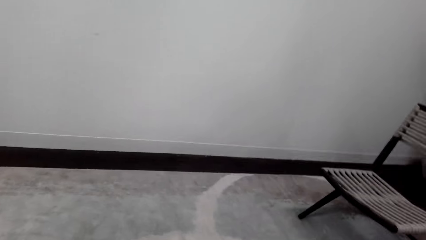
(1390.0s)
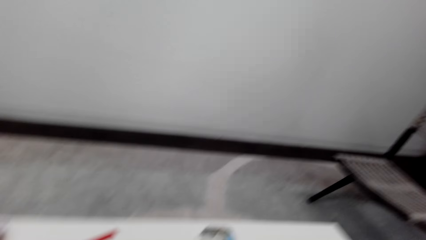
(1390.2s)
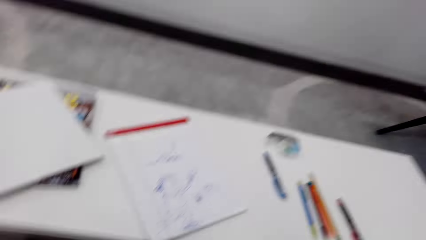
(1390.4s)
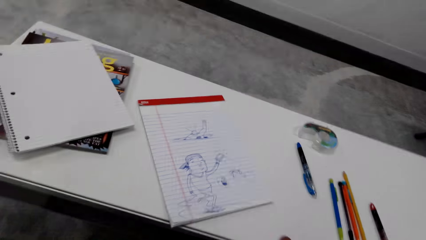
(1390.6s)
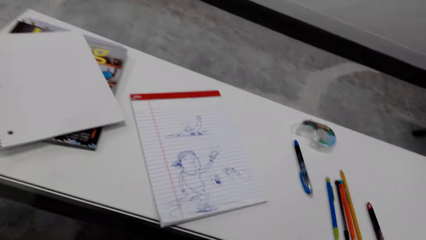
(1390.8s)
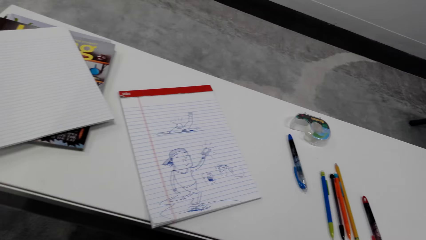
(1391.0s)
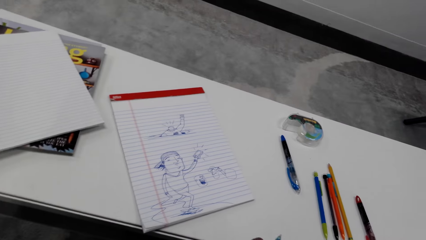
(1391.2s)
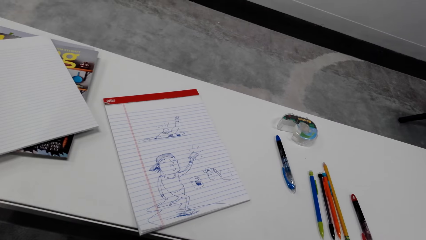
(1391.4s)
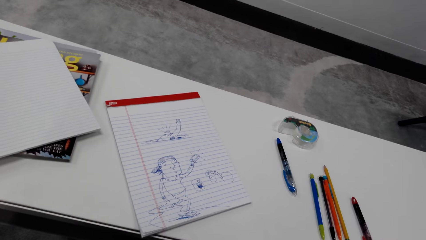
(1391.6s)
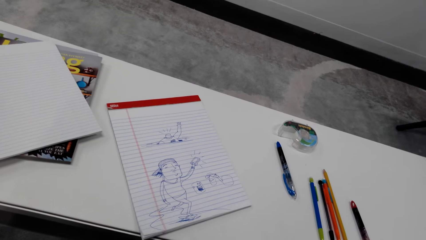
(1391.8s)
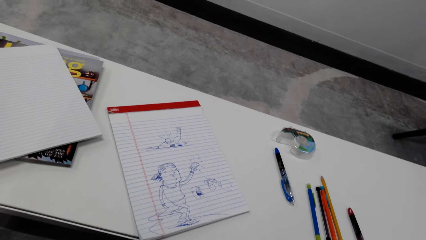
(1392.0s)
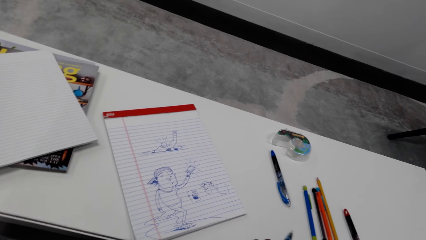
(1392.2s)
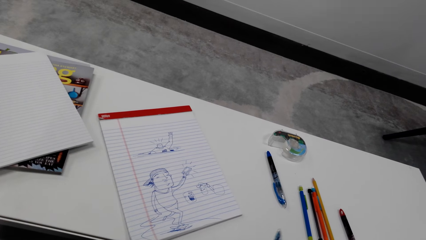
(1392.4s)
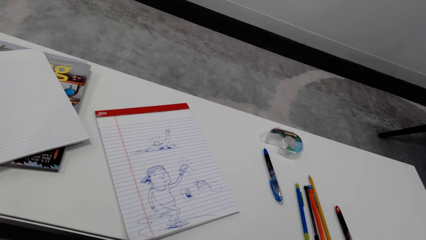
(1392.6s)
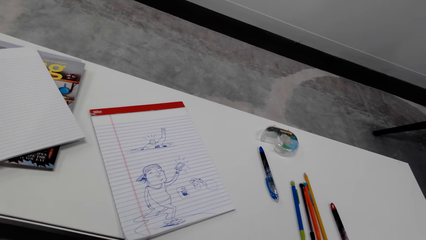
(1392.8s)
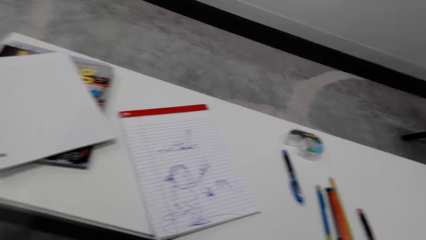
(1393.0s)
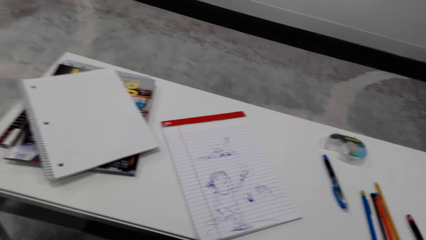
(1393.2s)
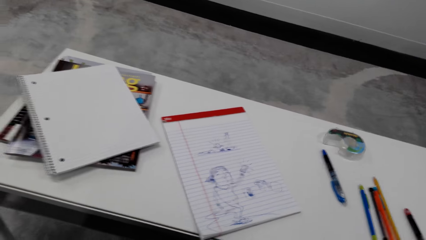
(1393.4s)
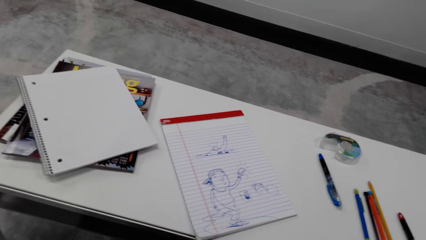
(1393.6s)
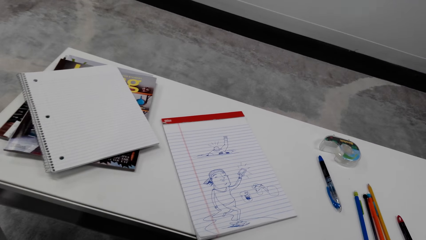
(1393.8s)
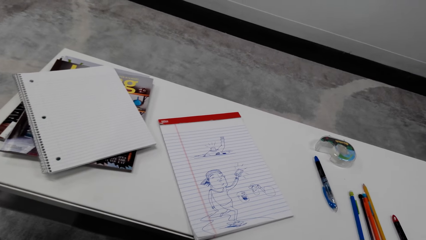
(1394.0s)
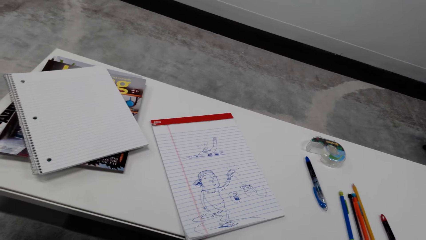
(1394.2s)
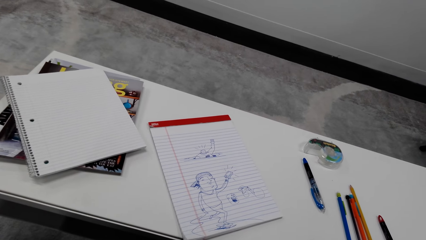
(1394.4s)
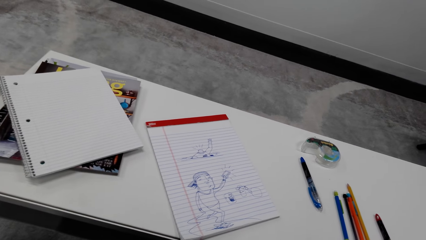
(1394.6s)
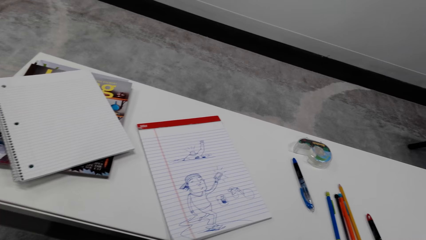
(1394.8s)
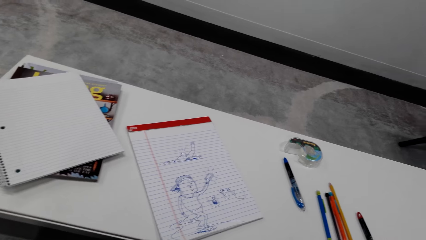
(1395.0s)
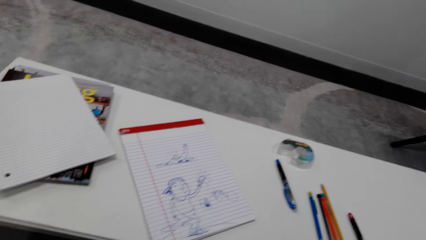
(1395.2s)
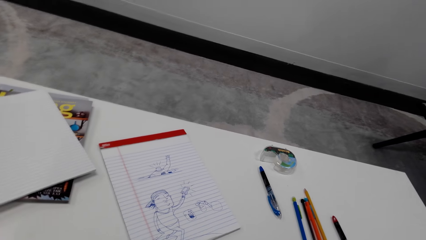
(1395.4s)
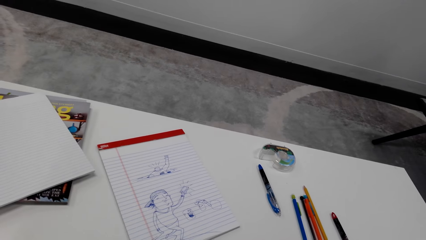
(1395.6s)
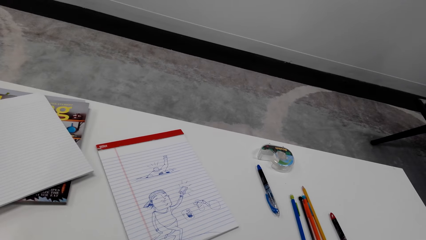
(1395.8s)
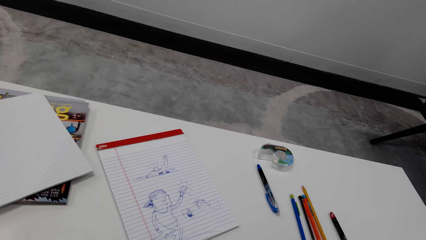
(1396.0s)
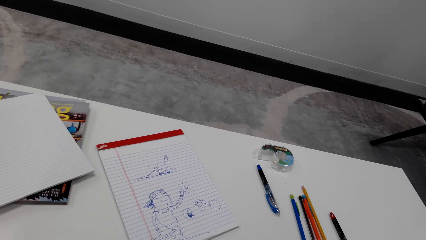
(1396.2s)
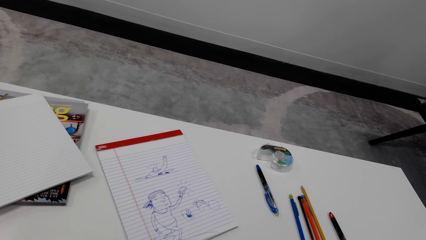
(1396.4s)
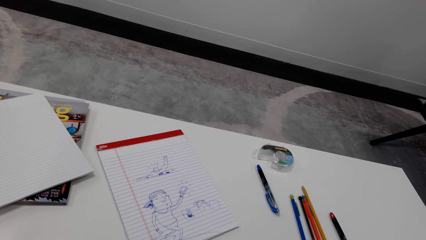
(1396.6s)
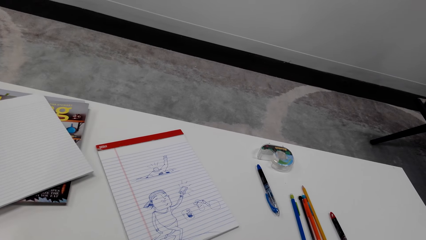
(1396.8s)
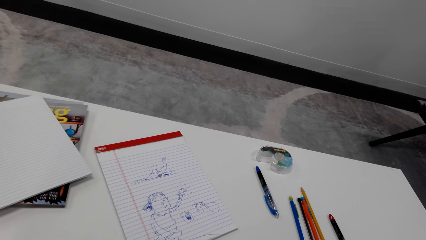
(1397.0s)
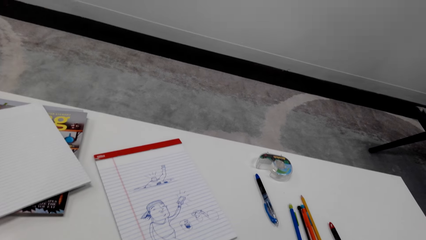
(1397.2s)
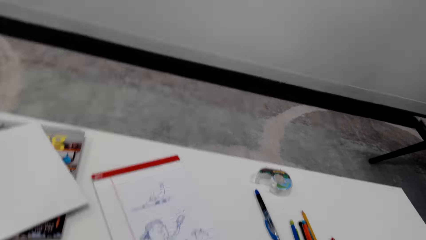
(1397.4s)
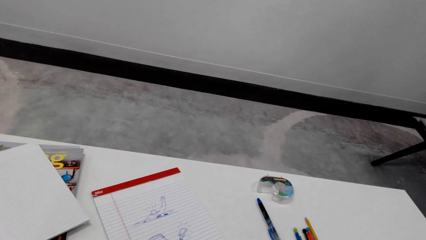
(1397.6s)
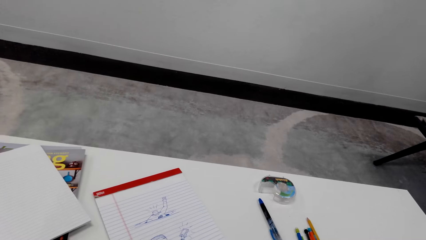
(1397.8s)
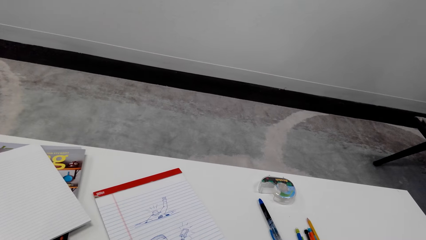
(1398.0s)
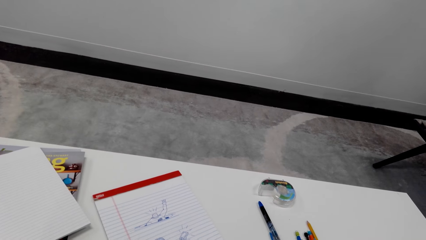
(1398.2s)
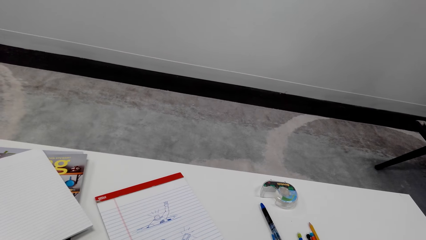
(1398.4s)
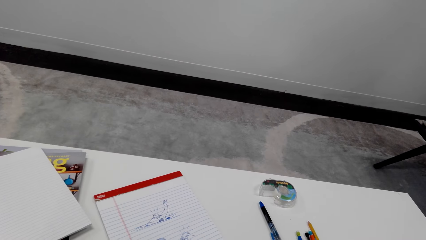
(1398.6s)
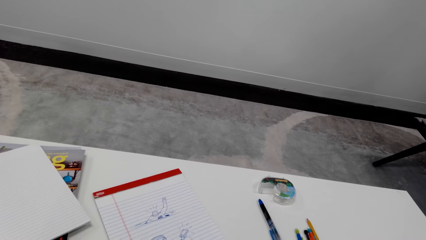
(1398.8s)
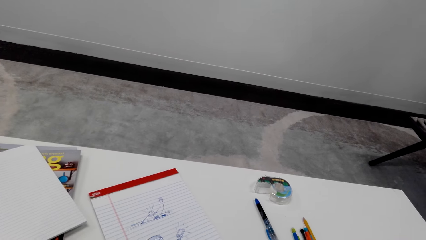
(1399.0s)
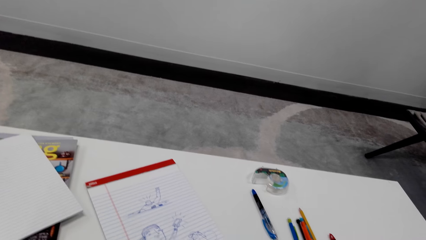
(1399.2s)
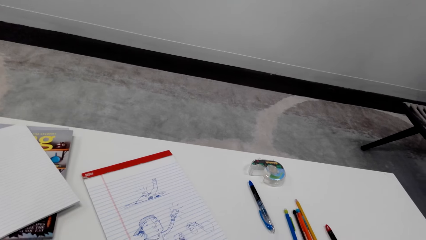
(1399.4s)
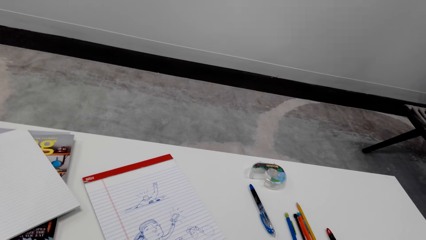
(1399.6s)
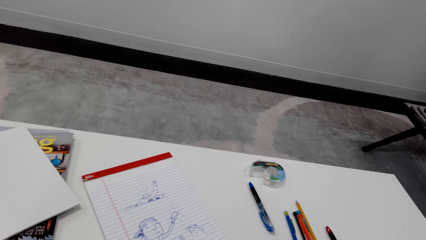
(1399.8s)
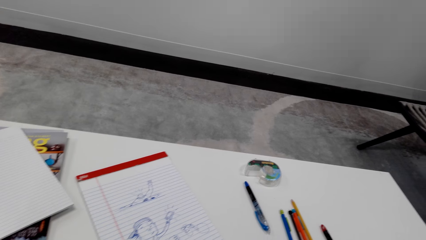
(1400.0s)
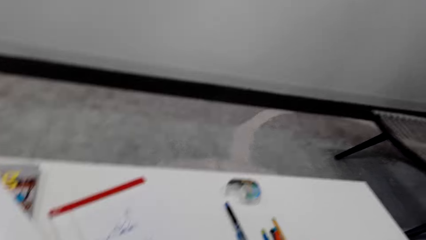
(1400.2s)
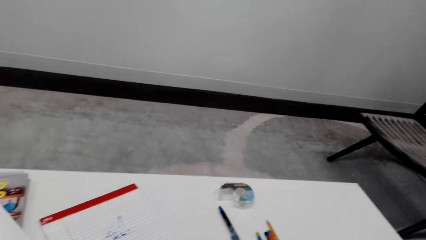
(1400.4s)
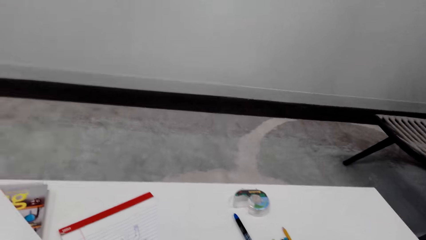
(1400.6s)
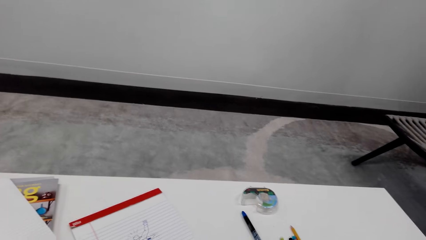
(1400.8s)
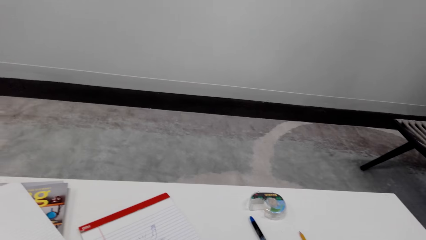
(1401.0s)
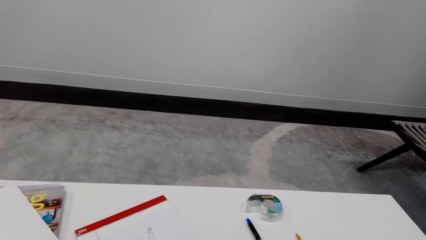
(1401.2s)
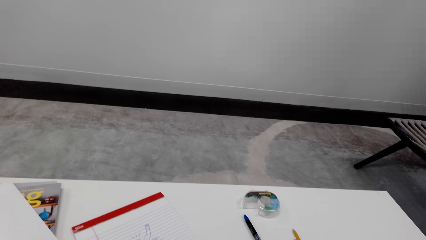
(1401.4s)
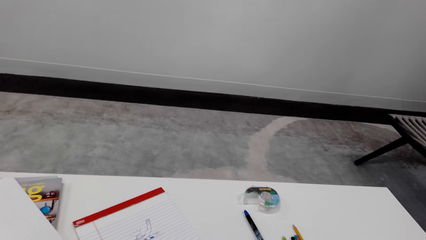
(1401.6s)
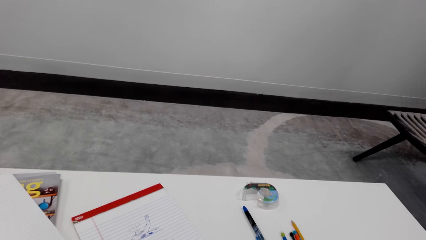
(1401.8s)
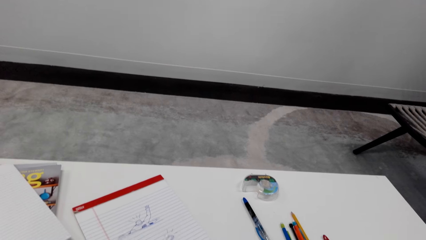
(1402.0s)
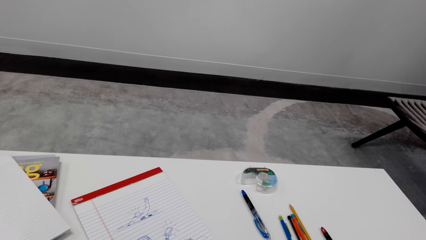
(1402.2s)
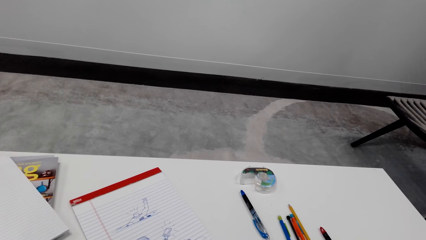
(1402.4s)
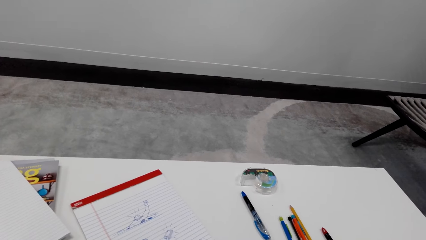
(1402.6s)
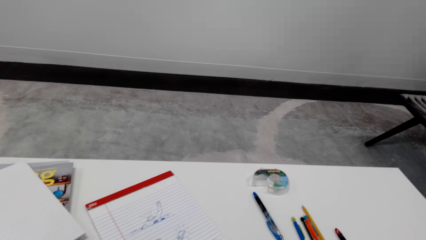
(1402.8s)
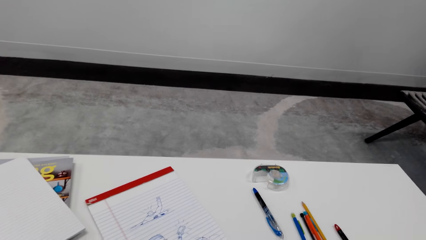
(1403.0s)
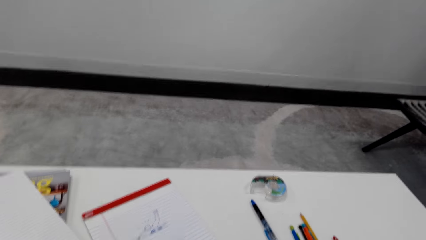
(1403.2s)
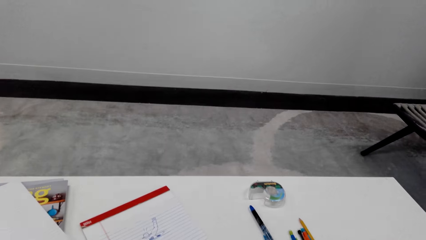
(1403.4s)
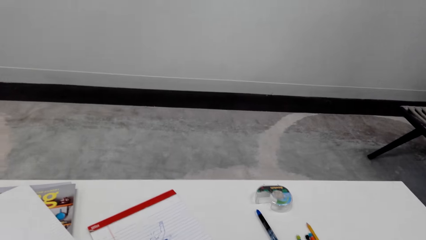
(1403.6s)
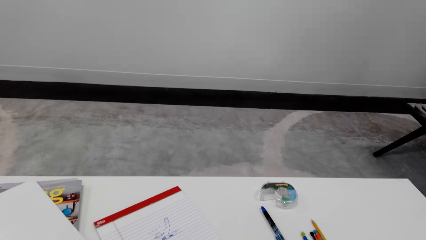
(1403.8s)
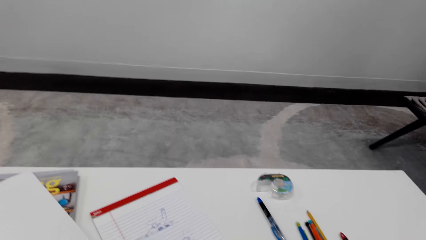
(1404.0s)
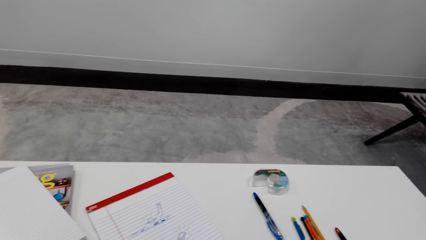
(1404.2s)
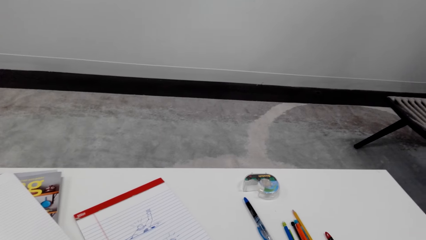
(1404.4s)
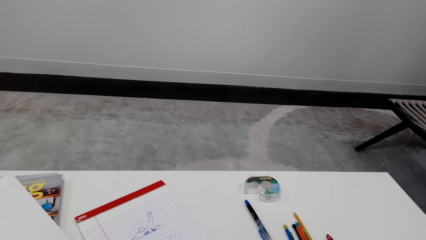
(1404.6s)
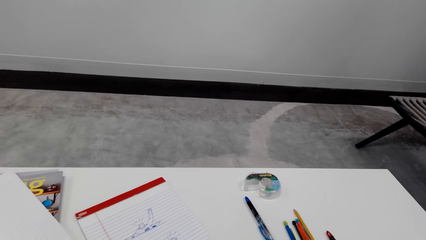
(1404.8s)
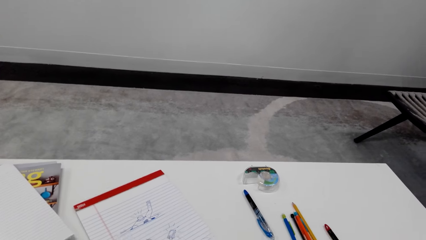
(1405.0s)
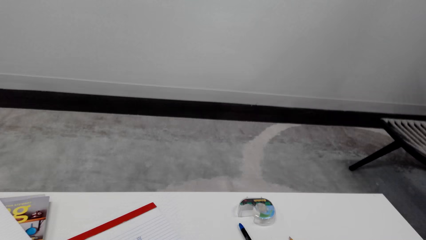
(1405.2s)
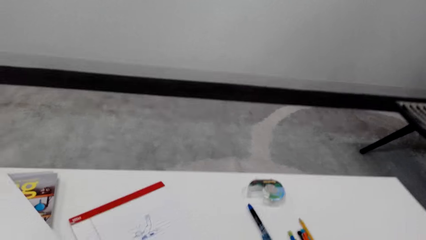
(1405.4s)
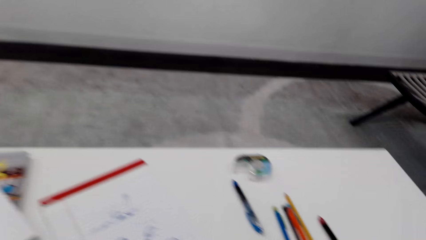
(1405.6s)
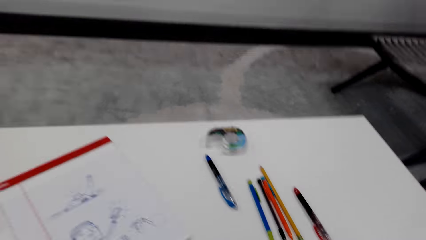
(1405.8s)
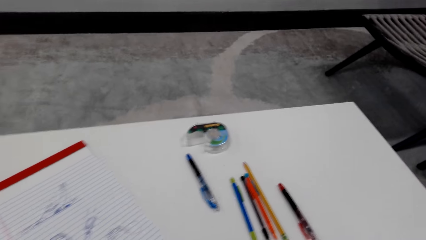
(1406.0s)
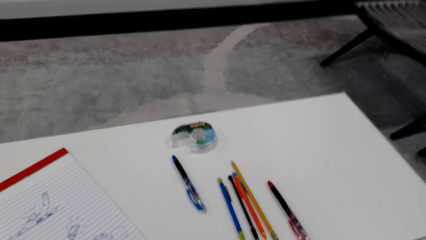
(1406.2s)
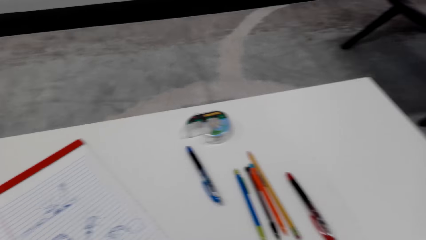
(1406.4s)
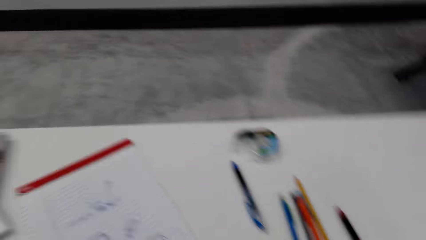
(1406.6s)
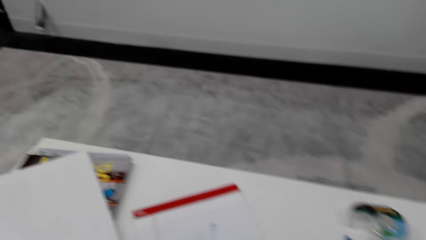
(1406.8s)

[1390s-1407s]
The camera wearer looks at the drawing on the book. A woman talks to the camera wearer. The camera wearer talks to the woman.
